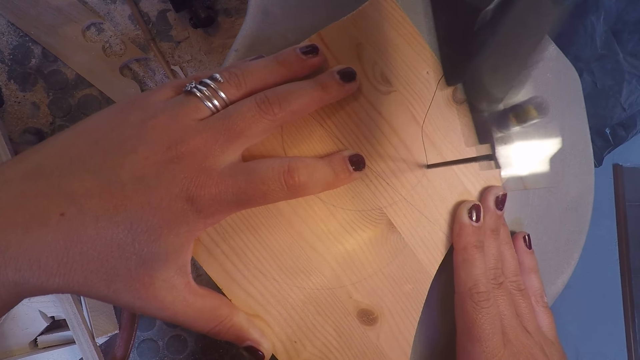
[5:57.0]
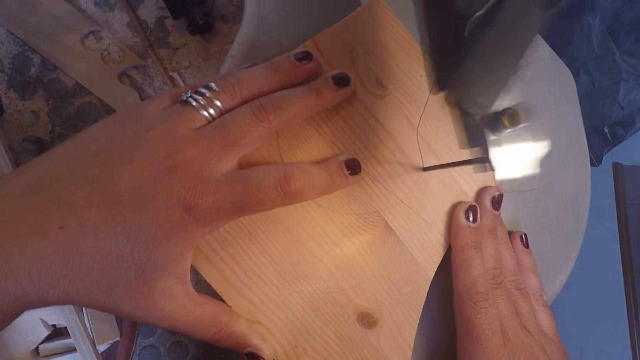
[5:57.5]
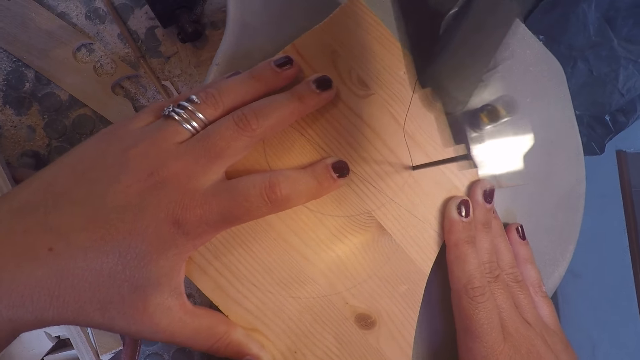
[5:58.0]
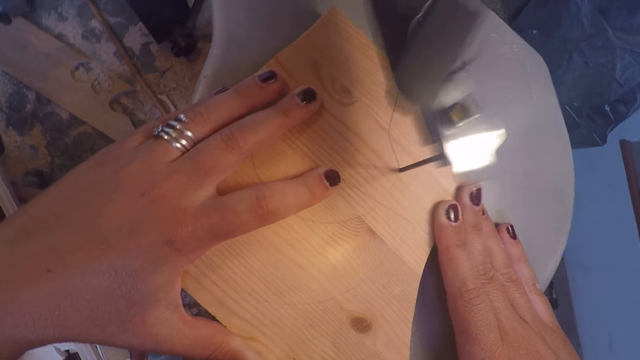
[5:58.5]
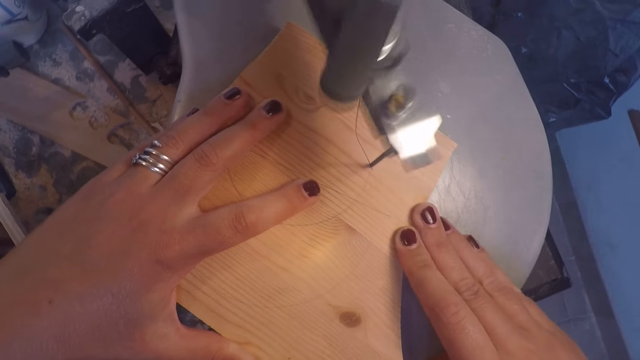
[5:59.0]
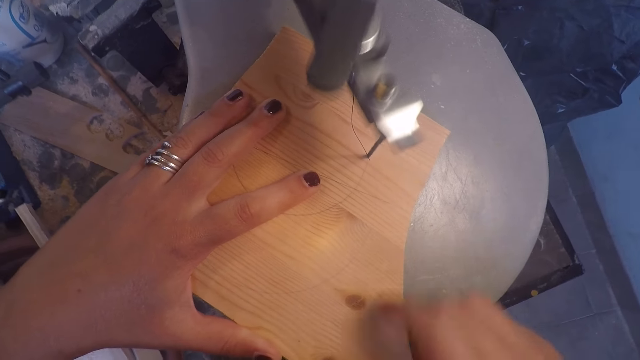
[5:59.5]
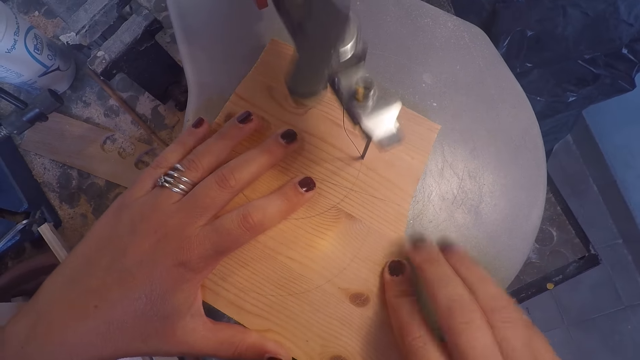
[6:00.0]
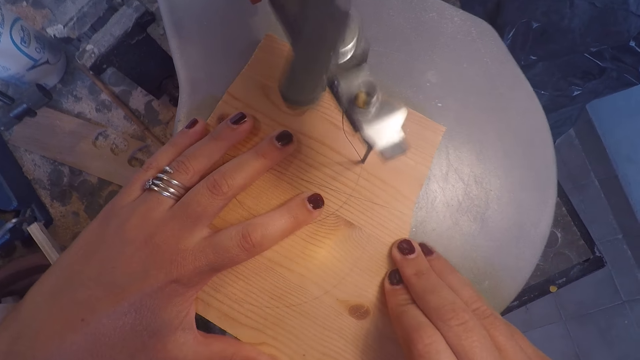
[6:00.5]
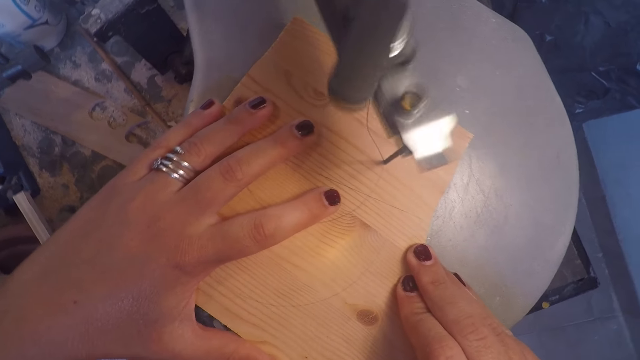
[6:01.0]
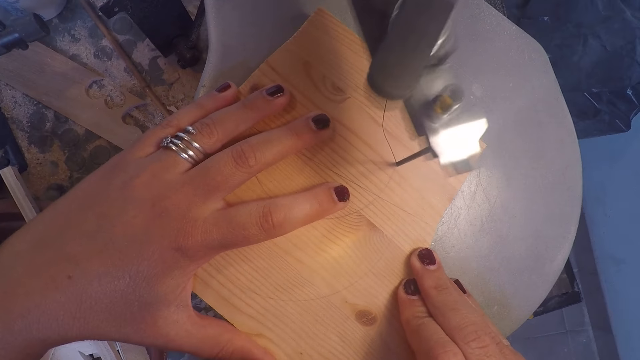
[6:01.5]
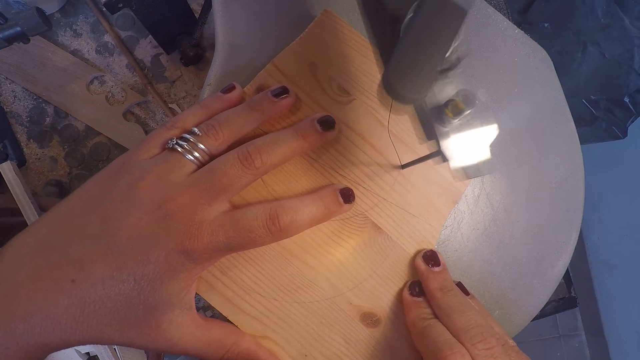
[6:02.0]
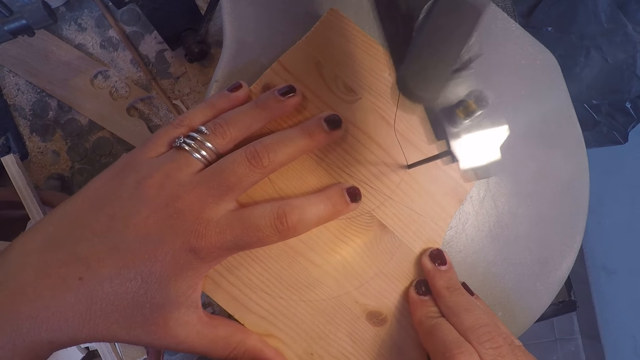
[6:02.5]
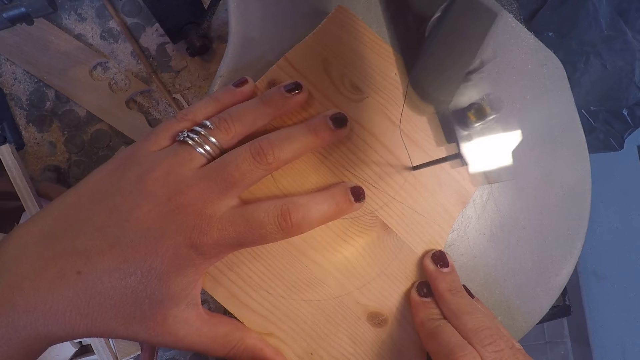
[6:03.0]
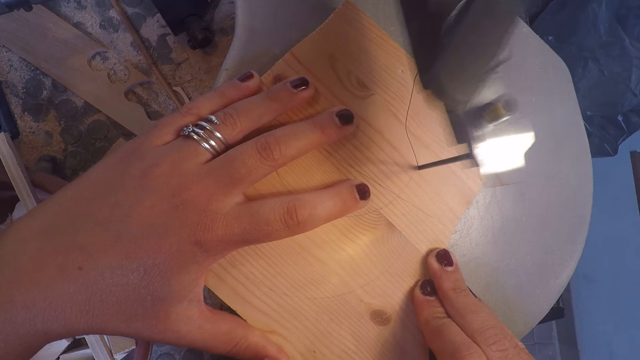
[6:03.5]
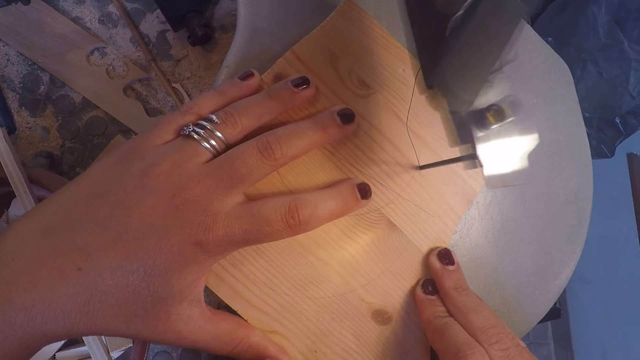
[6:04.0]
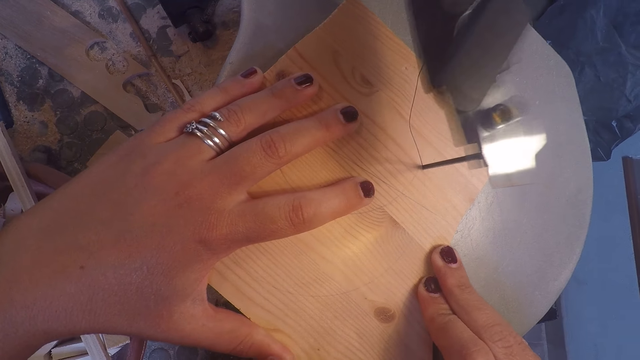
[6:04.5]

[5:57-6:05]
The camera wearer adjusts her right hand on the wood plank on the band saw table.

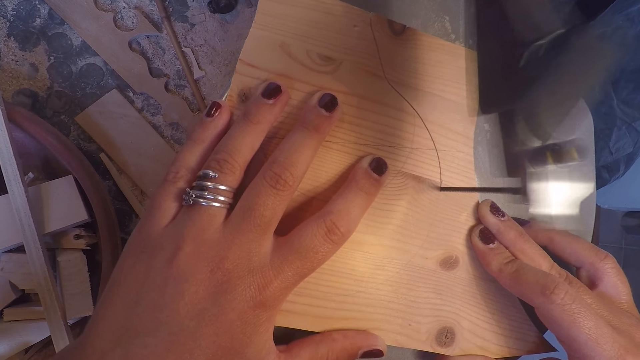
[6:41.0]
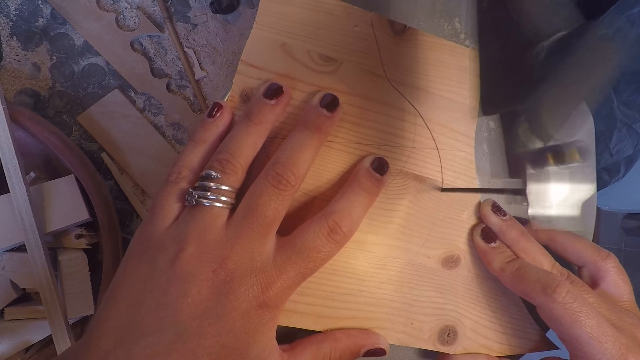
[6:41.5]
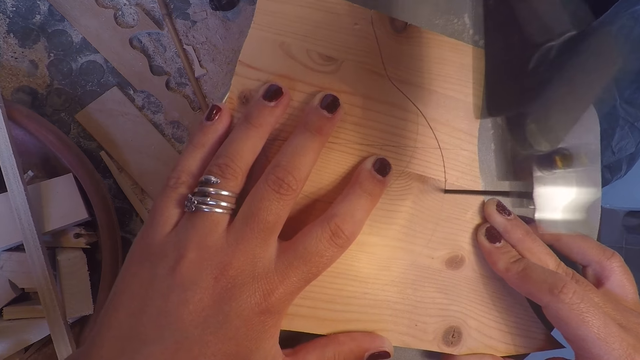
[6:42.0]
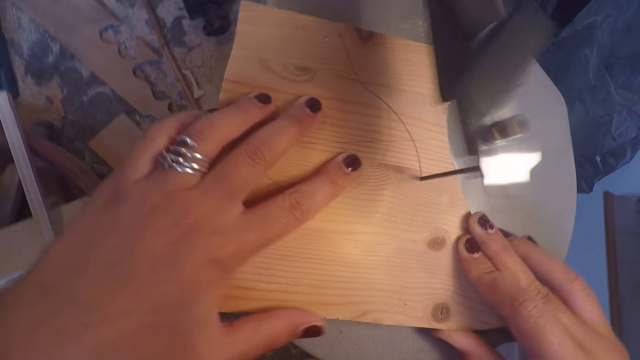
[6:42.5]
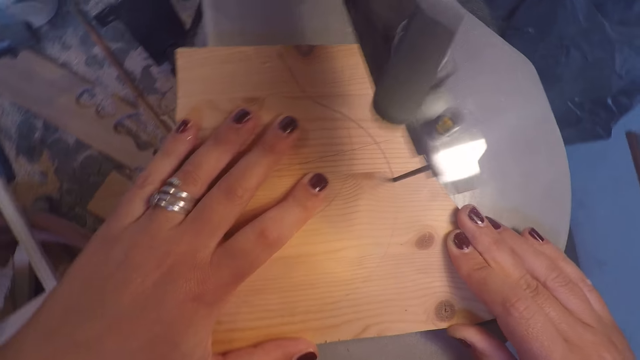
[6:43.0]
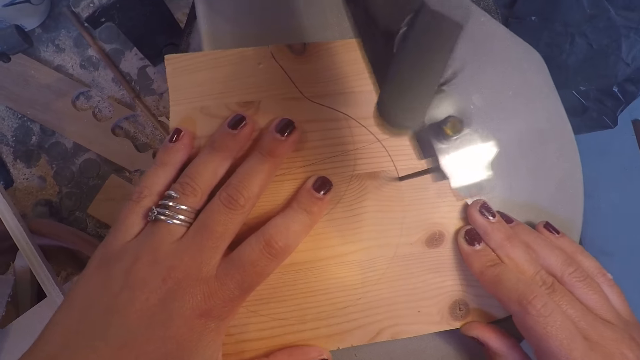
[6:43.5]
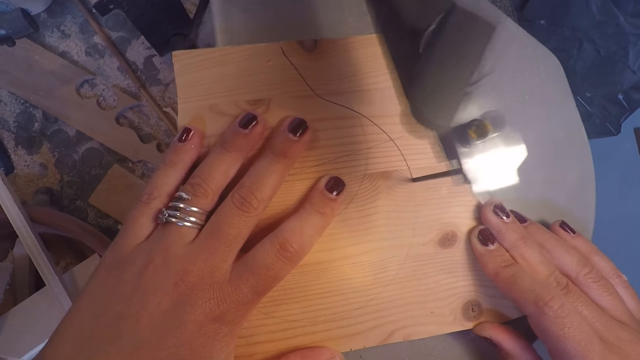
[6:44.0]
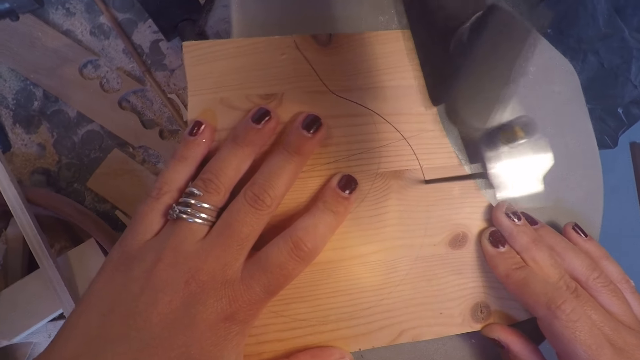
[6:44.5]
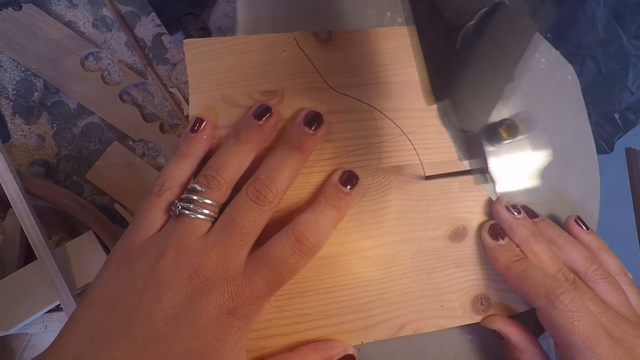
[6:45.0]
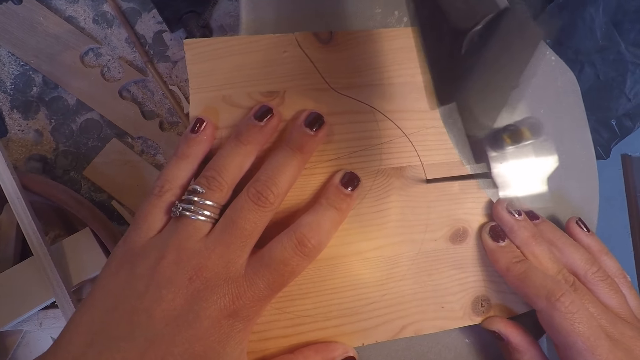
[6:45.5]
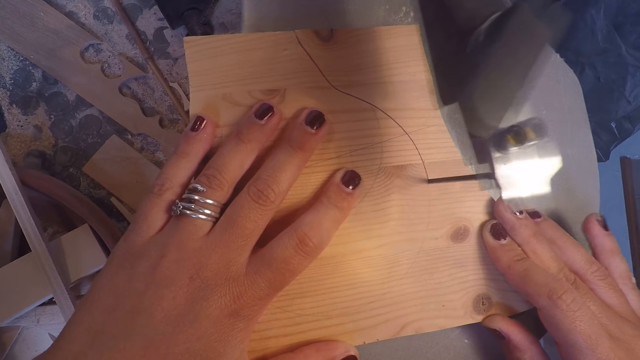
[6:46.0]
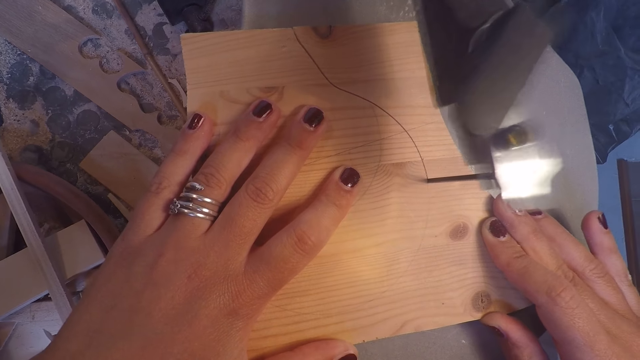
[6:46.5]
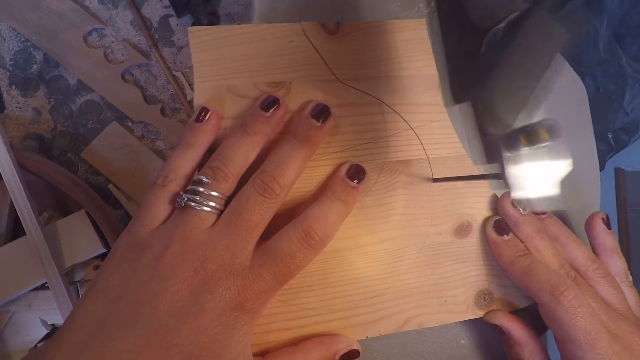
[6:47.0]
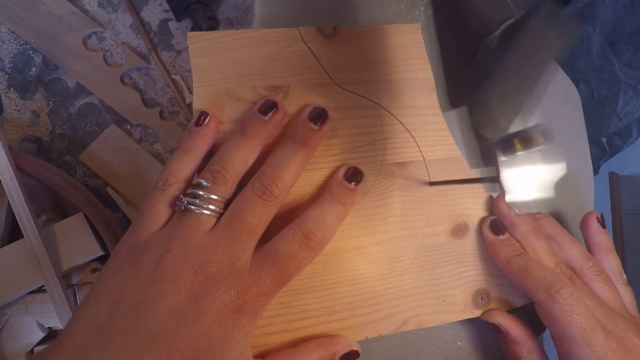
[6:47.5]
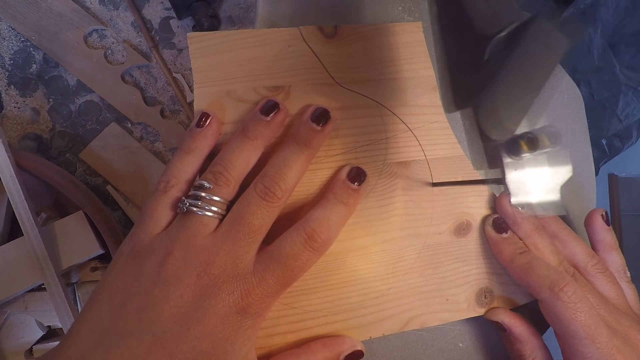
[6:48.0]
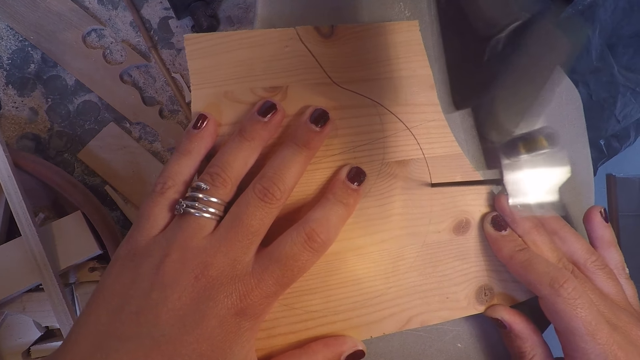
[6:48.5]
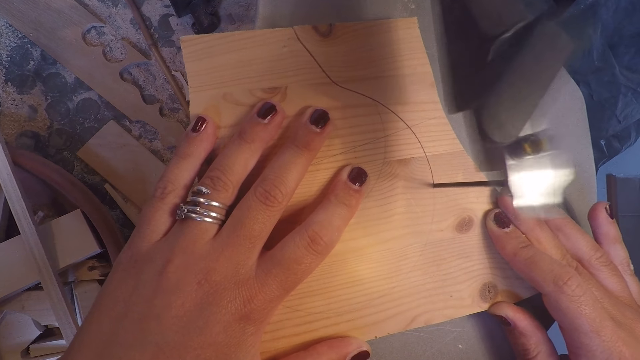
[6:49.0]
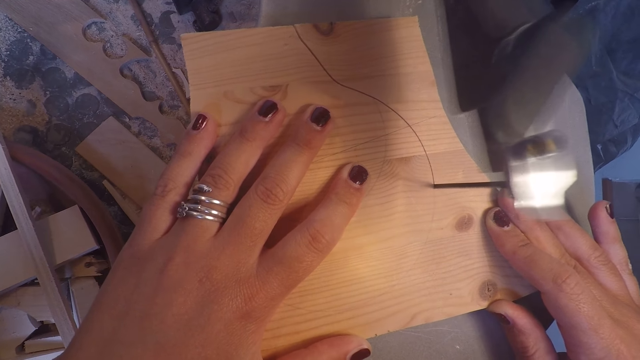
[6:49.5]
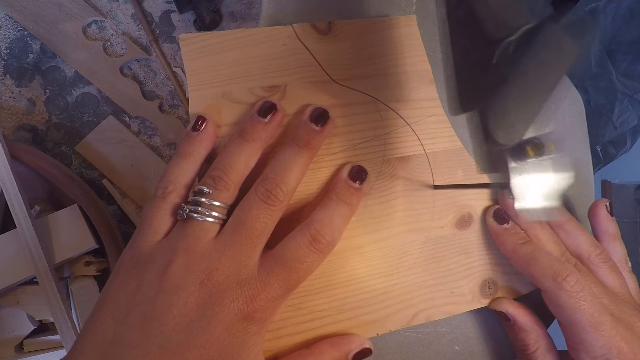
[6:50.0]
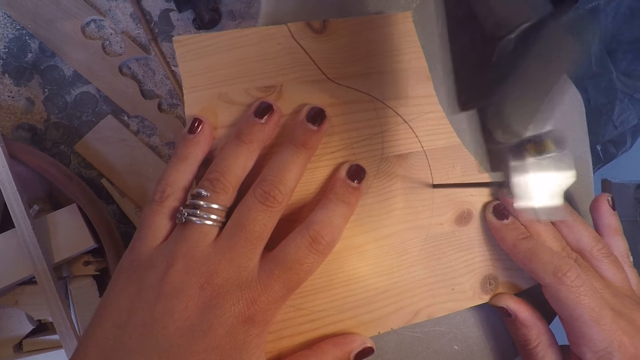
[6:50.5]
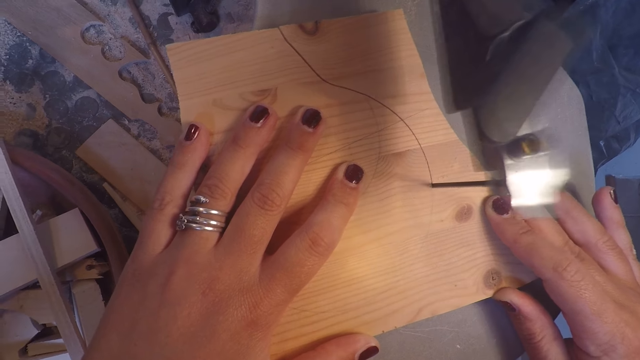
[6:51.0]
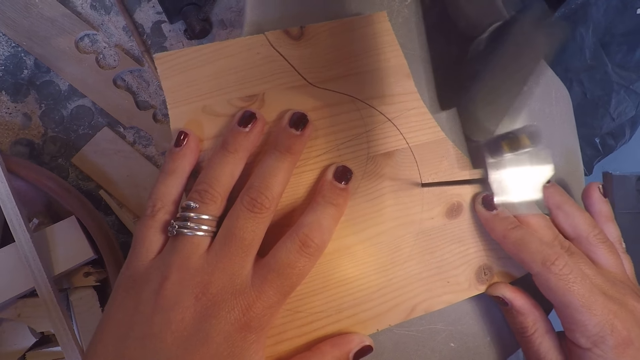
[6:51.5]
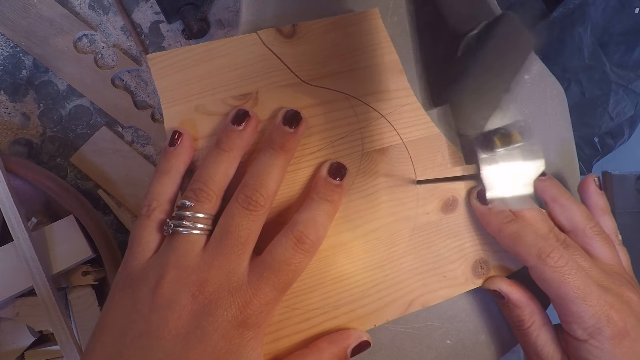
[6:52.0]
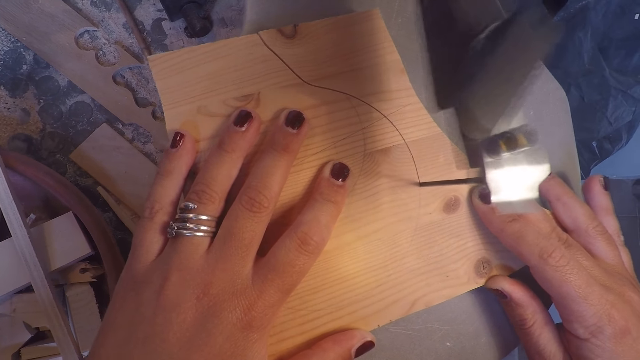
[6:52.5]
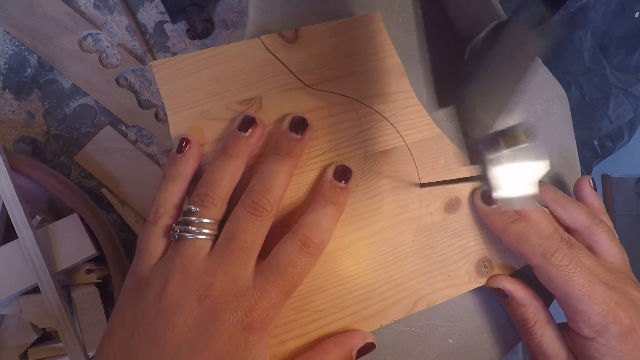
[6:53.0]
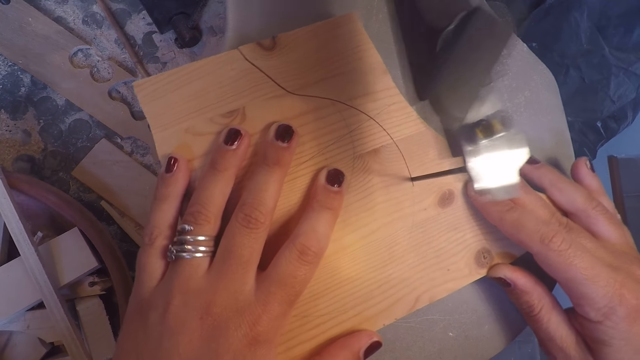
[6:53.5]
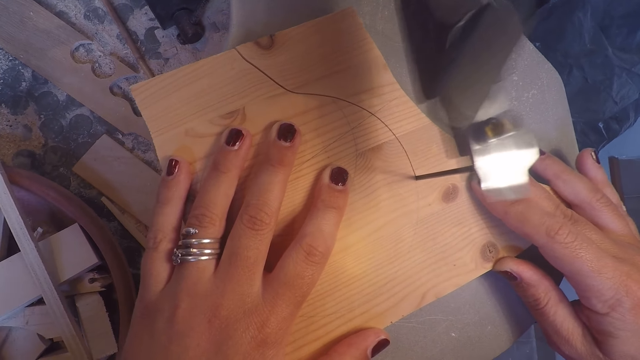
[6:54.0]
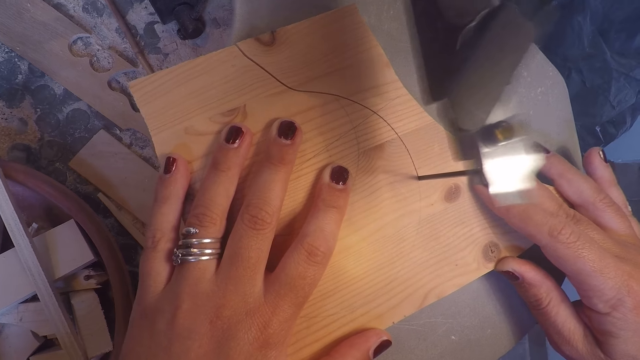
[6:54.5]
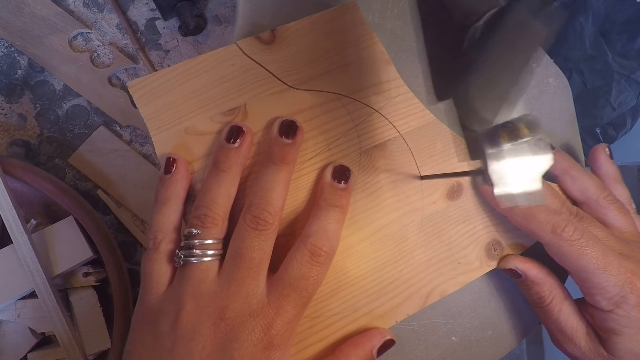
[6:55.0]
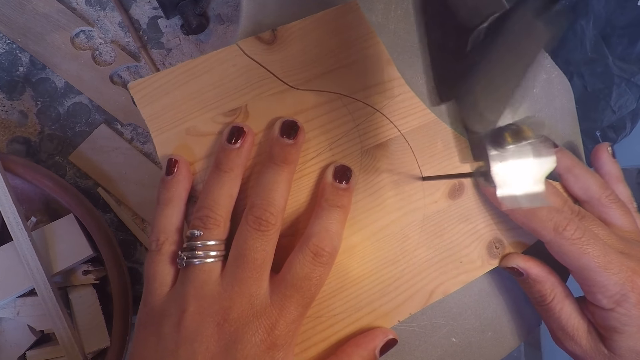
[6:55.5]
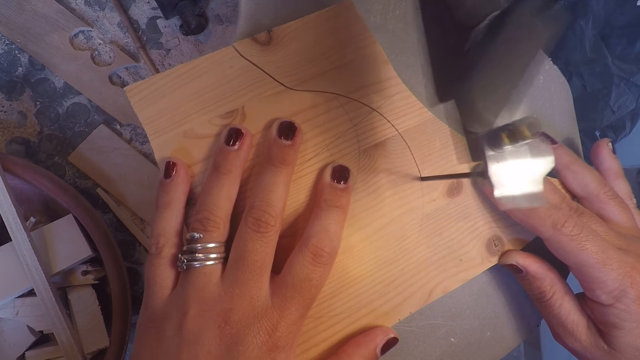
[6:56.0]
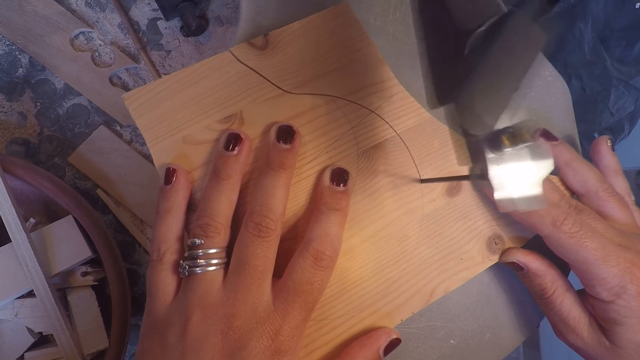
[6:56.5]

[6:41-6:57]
The camera wearer adjusts both hands on the wood plank on the band saw table.
